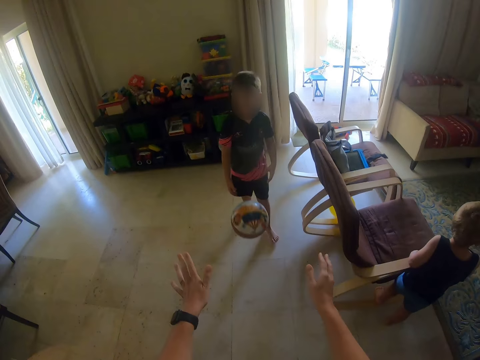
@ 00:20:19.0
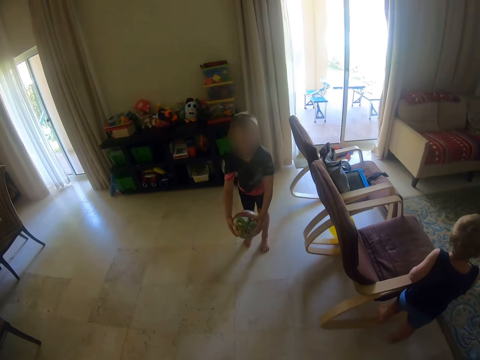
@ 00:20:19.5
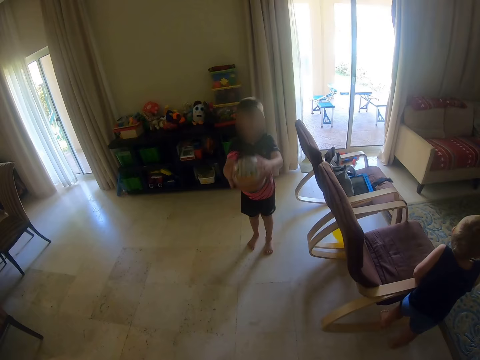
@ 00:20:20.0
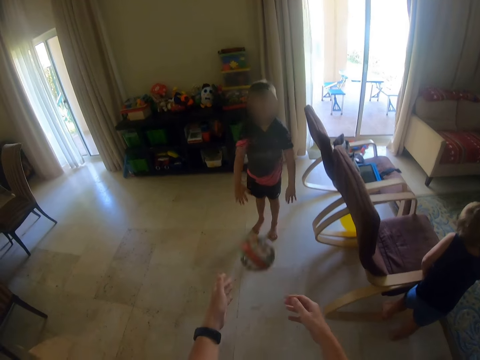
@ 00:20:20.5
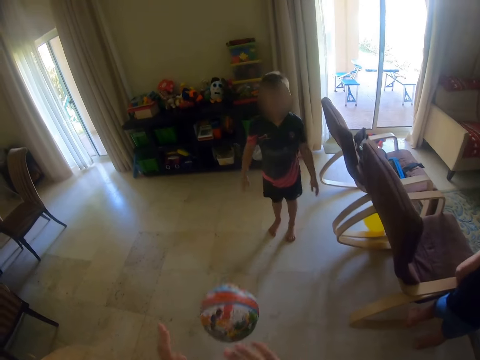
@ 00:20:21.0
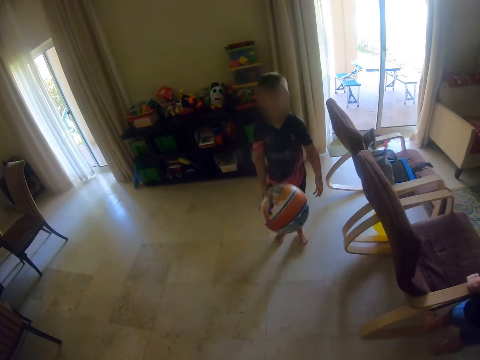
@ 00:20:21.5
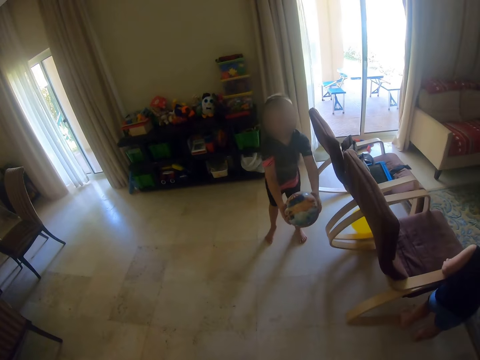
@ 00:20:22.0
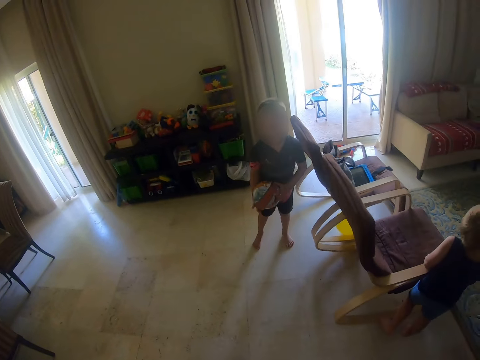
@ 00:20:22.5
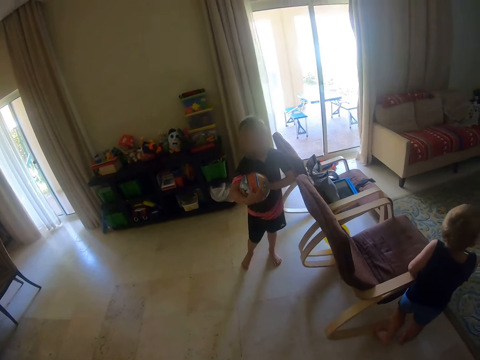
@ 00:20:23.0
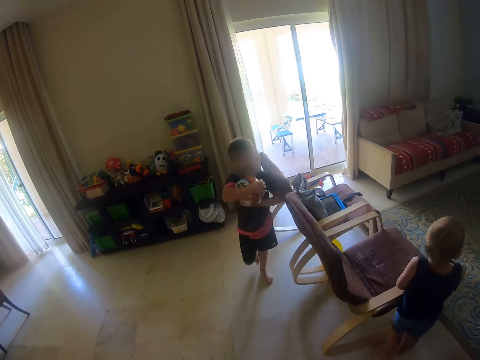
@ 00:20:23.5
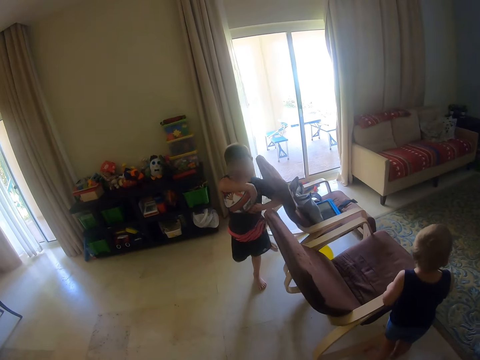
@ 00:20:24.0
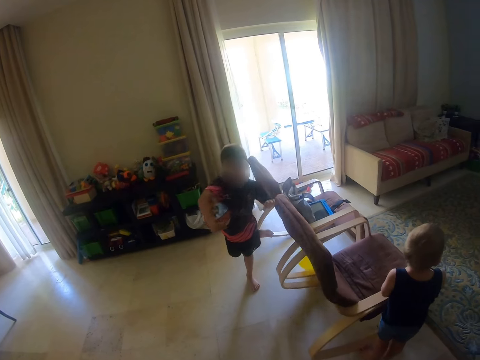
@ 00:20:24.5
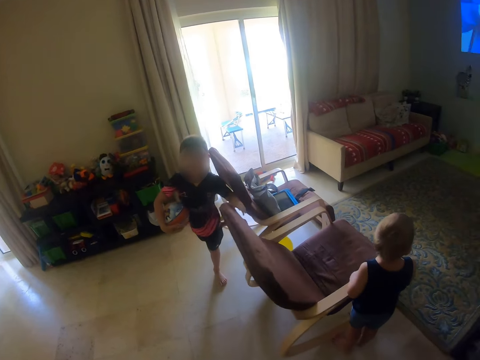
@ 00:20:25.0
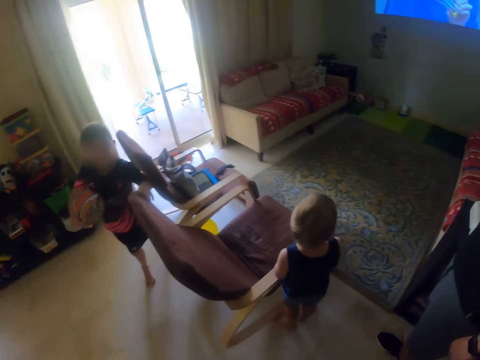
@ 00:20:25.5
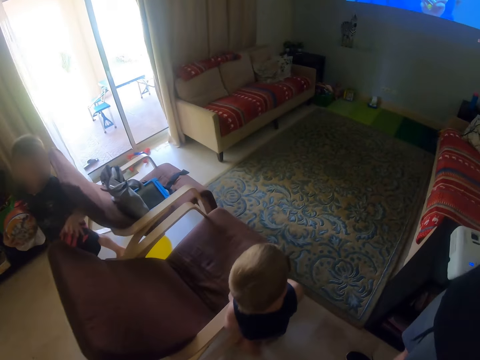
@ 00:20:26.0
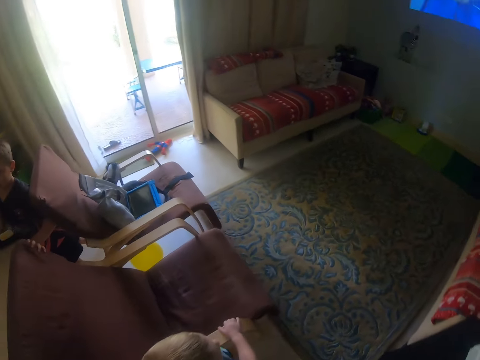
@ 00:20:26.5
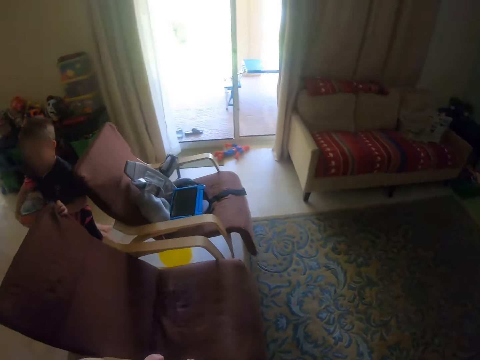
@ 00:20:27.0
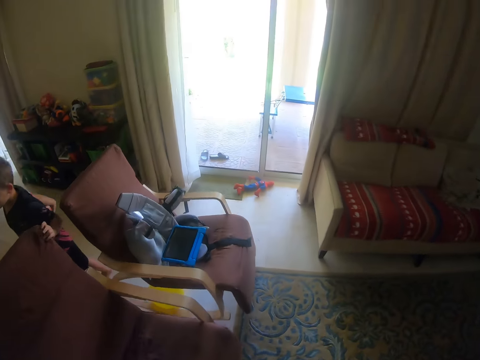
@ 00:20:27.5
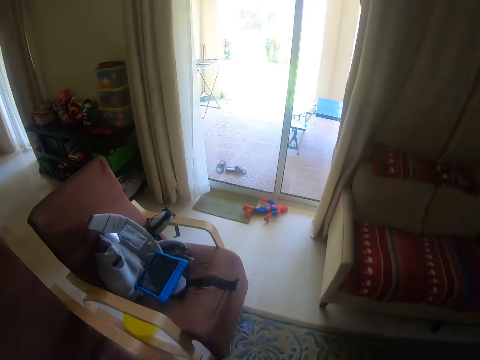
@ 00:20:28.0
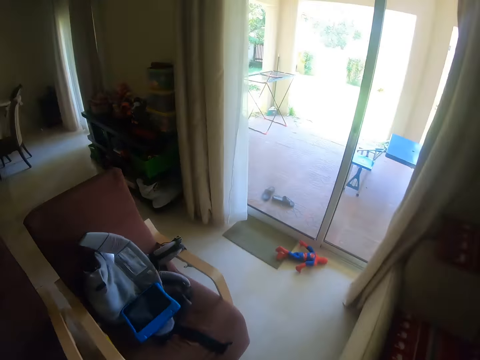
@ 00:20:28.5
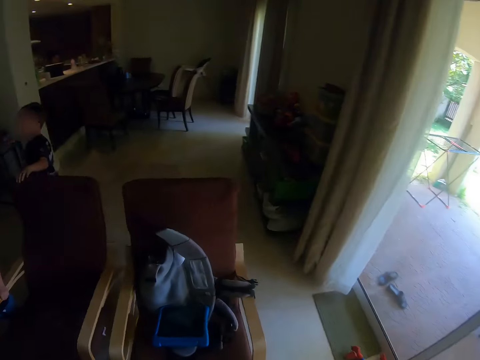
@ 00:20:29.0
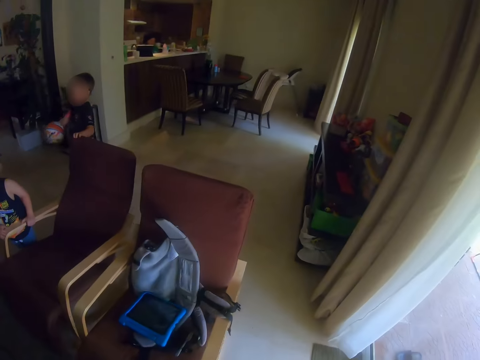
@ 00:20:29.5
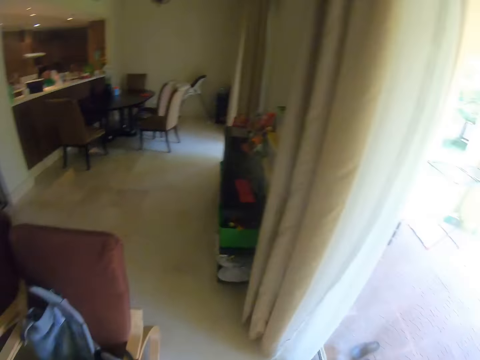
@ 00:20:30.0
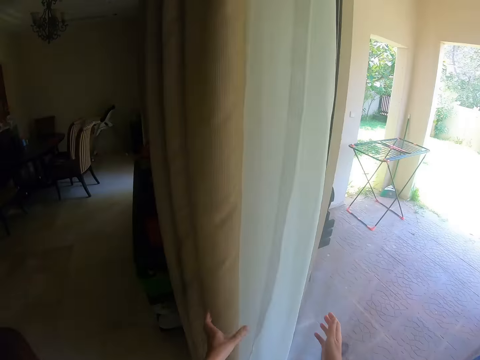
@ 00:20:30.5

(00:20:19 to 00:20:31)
A person throws the ball to another person. The camera wearer throws the ball to the other person. The other person throws the ball to the camera wearer. The other person plays handball with the first person. The other person holds the ball. The camera wearer walks.

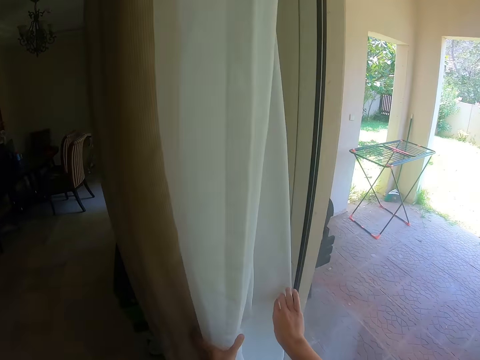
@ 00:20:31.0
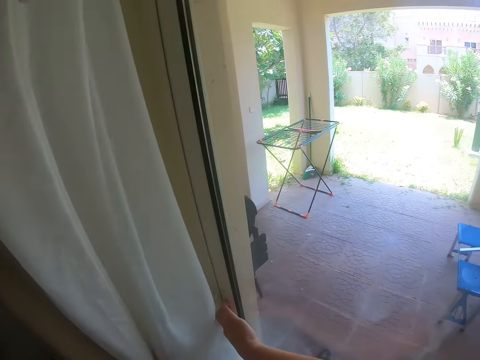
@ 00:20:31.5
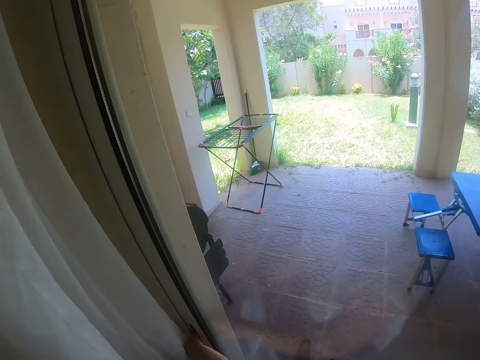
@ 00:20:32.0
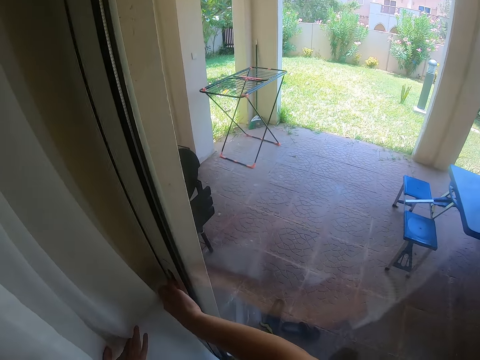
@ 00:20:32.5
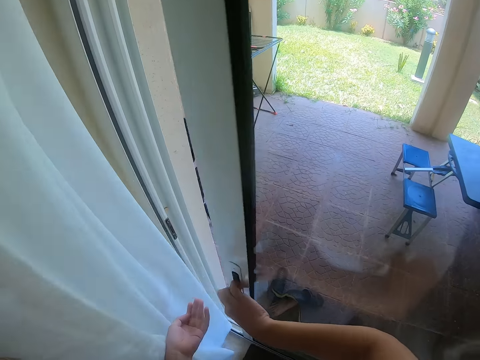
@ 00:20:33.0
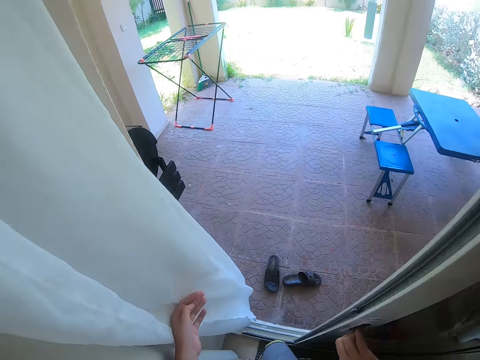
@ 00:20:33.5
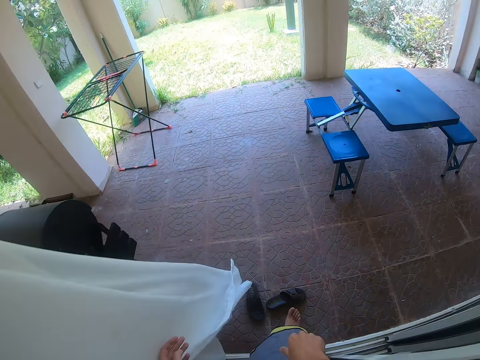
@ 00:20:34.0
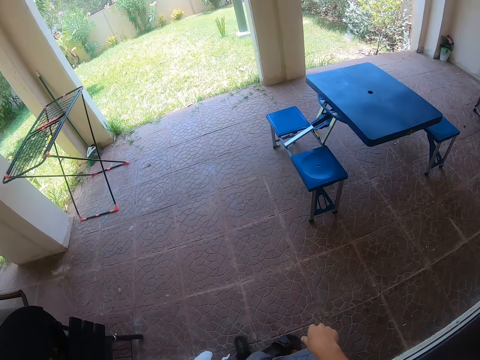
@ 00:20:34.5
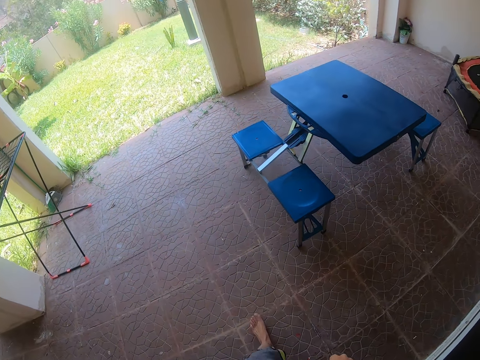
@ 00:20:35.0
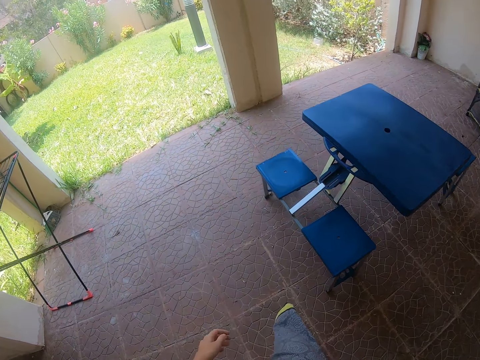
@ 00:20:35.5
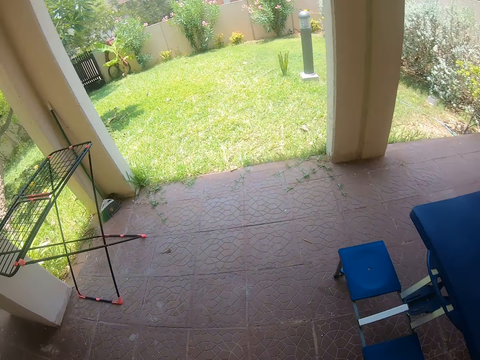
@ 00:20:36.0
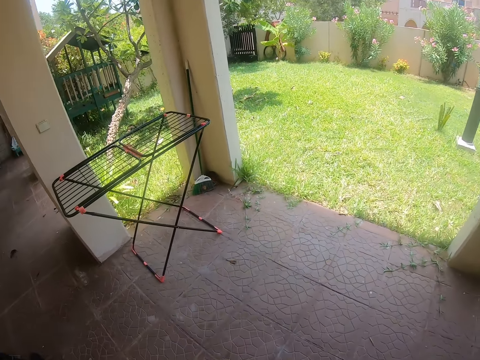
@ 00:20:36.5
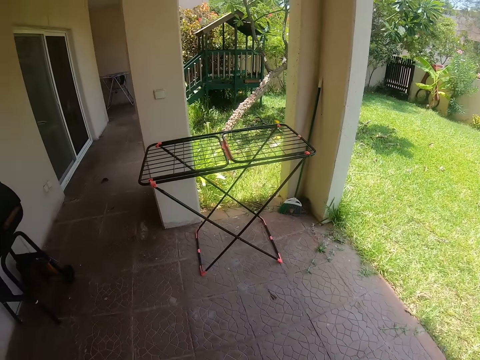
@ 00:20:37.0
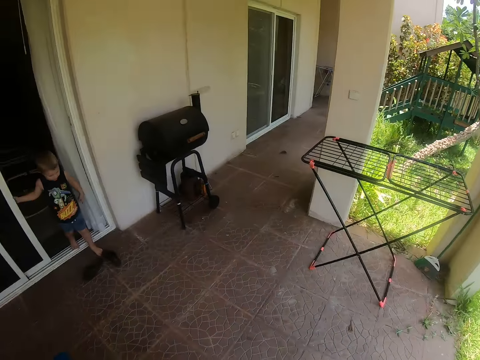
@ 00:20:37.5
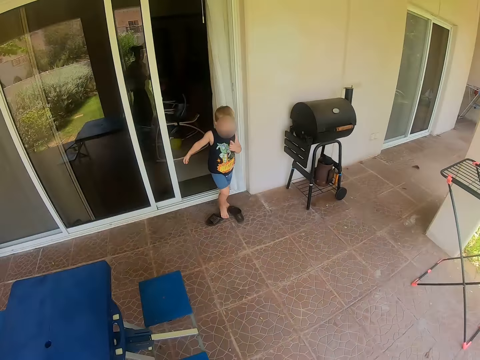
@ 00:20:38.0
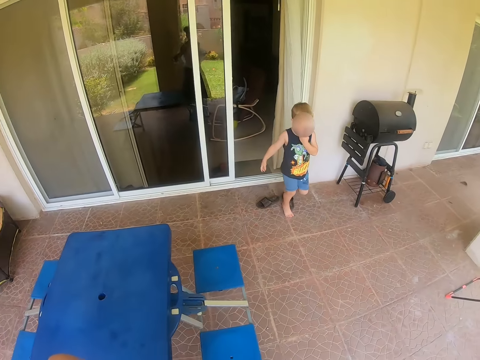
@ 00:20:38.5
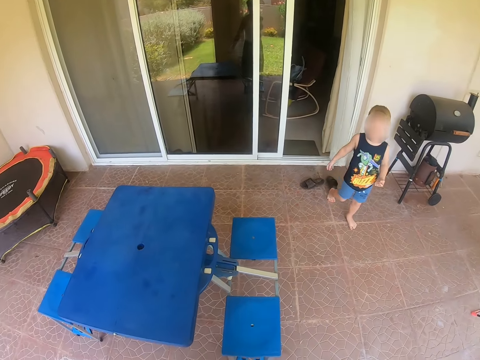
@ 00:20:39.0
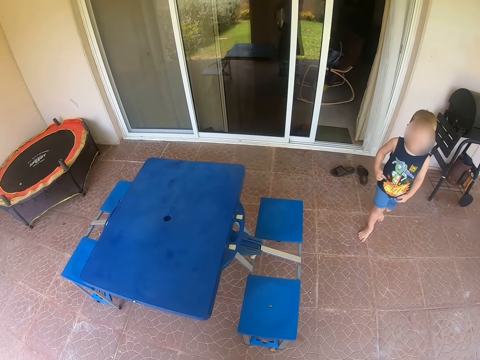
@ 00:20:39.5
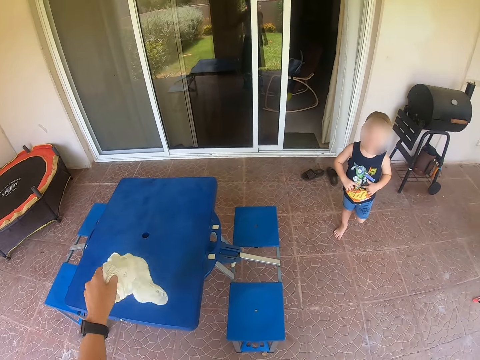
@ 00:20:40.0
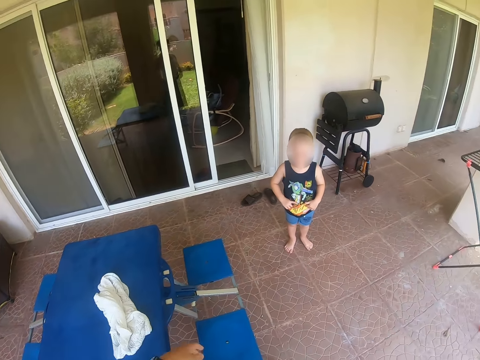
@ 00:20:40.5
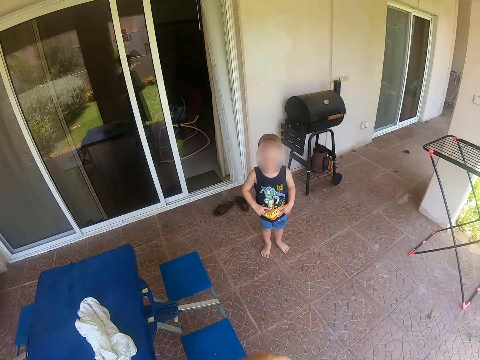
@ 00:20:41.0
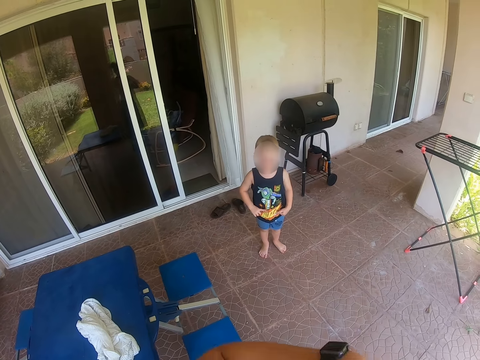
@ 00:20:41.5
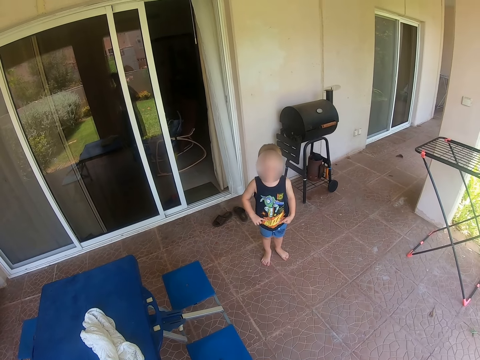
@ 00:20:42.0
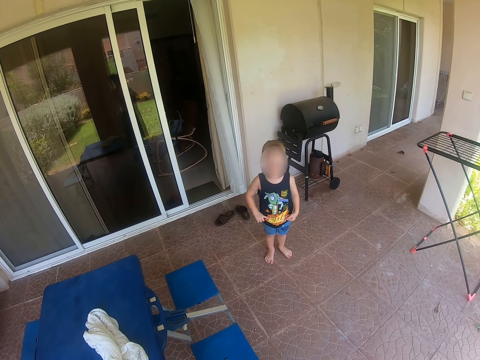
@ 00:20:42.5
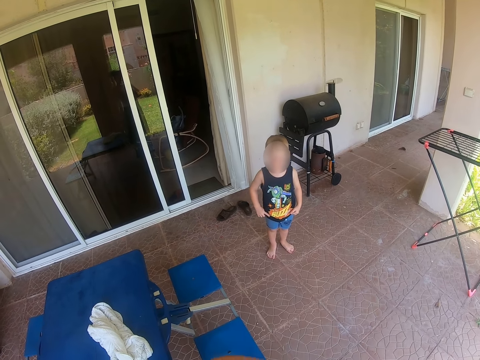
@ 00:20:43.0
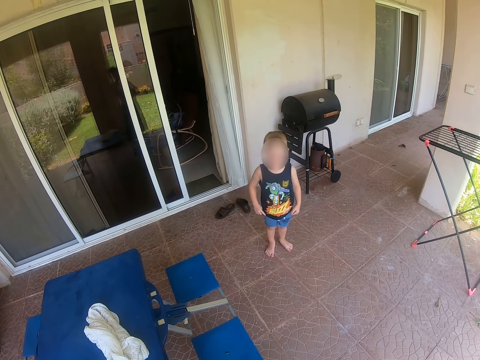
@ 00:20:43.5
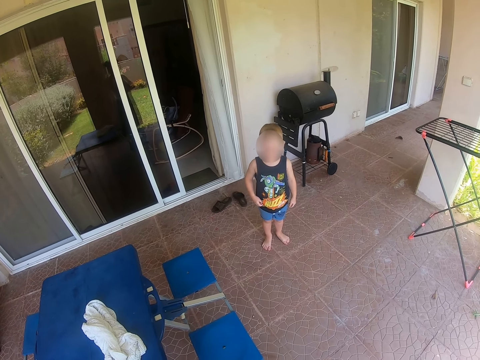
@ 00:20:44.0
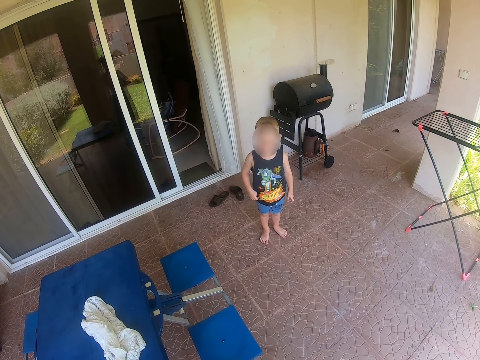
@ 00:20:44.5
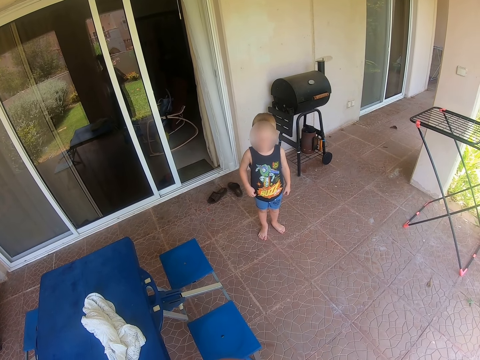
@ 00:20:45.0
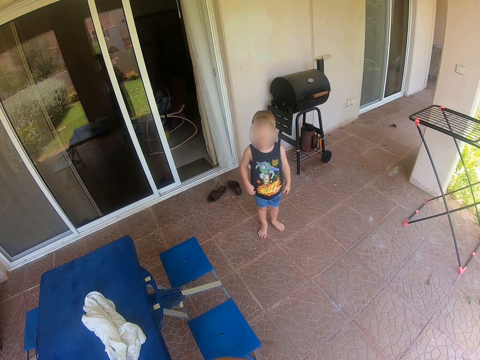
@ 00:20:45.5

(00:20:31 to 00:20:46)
The camera wearer walks out of the house. They open the door. They walk around the verandah. They look at a person. The person walks out of the house. The camera wearer puts a cloth on the table. The person stands. The camera wearer stands.
